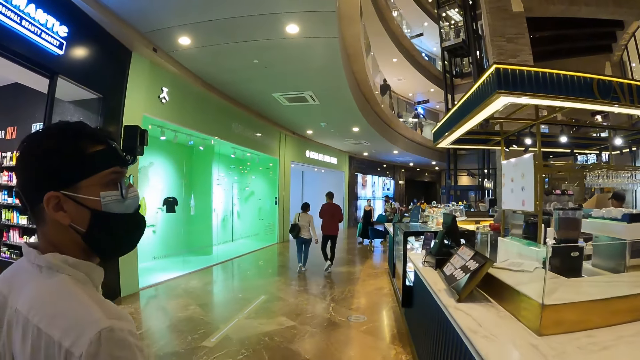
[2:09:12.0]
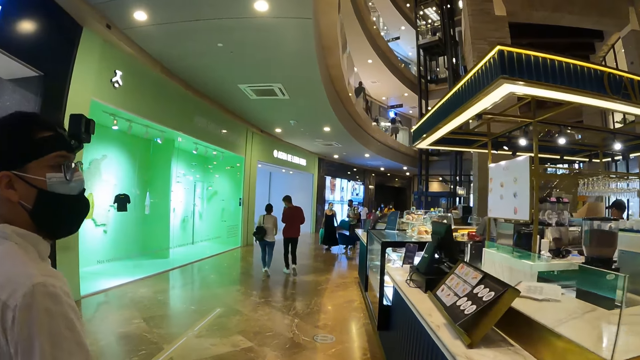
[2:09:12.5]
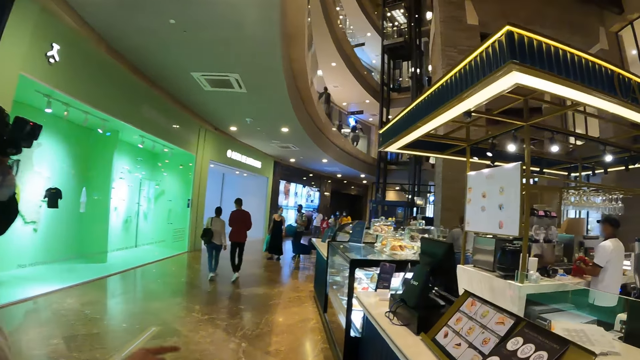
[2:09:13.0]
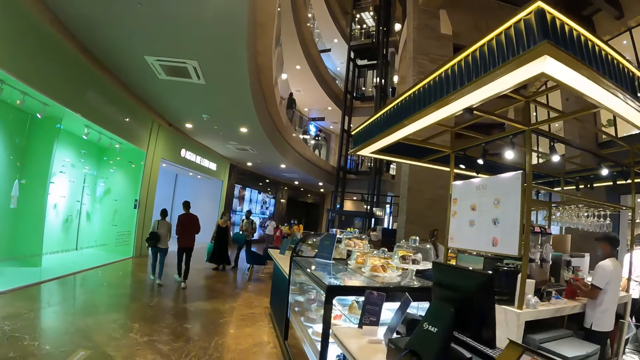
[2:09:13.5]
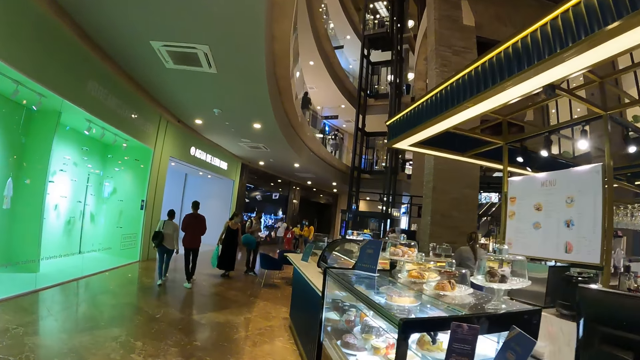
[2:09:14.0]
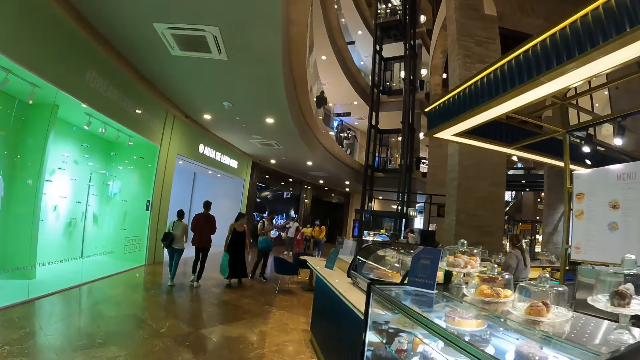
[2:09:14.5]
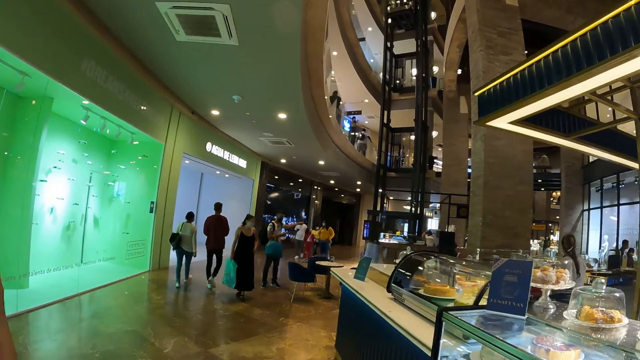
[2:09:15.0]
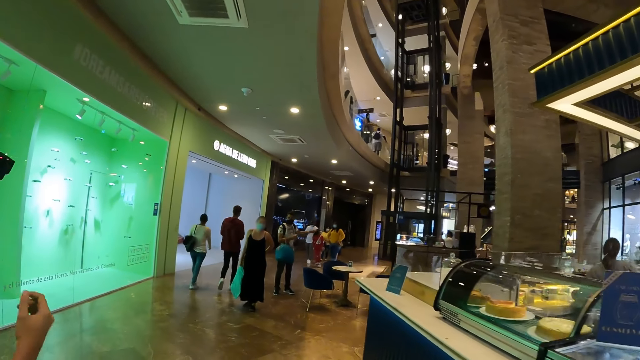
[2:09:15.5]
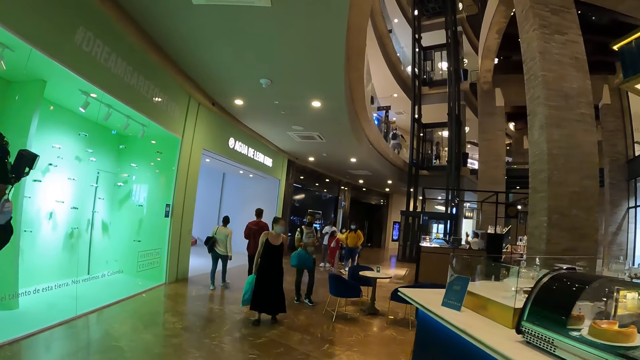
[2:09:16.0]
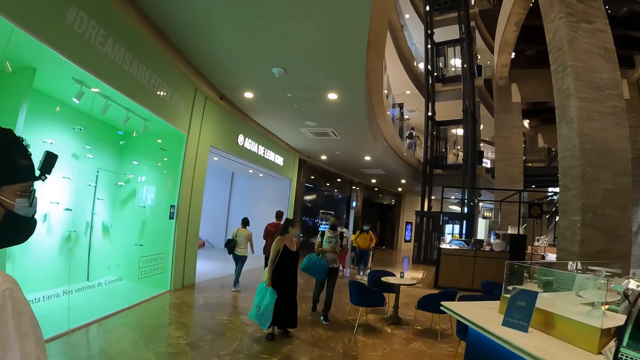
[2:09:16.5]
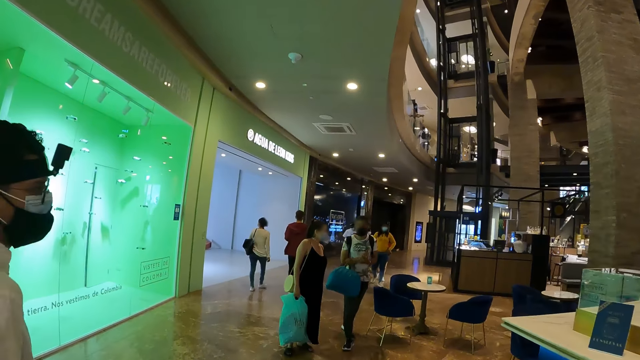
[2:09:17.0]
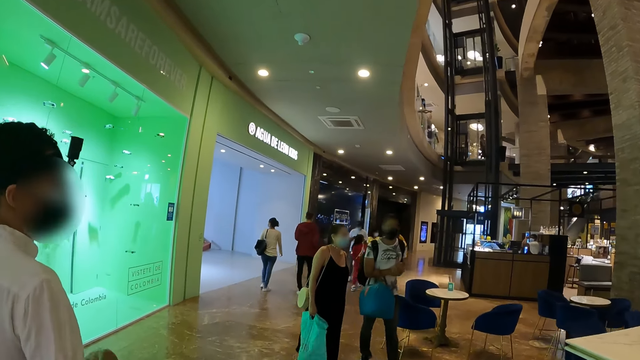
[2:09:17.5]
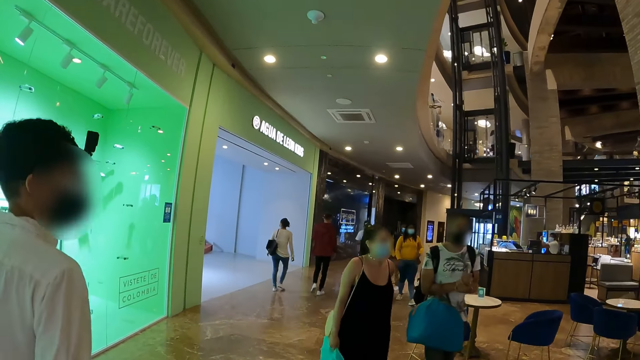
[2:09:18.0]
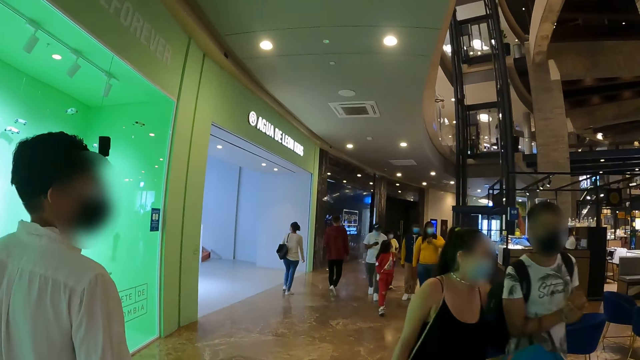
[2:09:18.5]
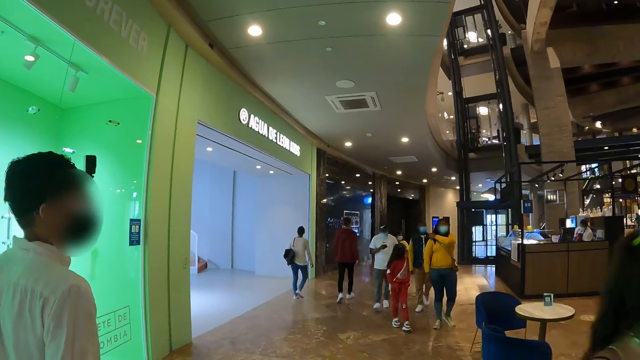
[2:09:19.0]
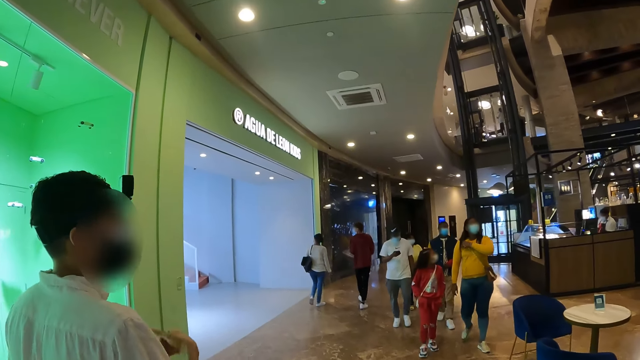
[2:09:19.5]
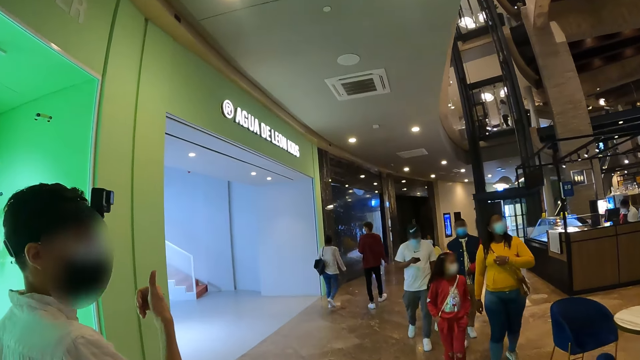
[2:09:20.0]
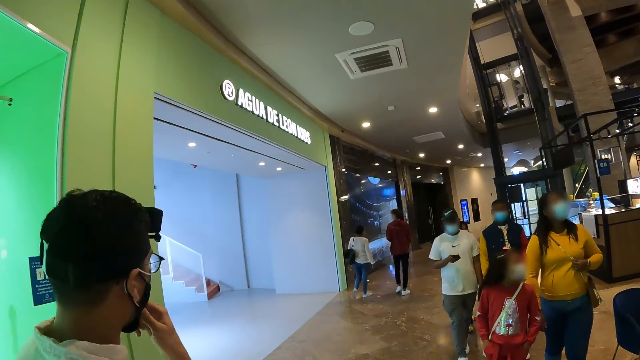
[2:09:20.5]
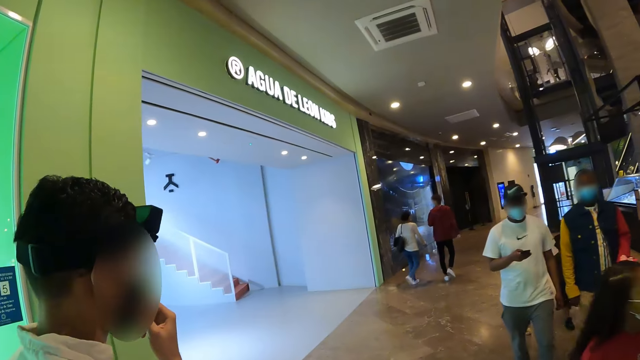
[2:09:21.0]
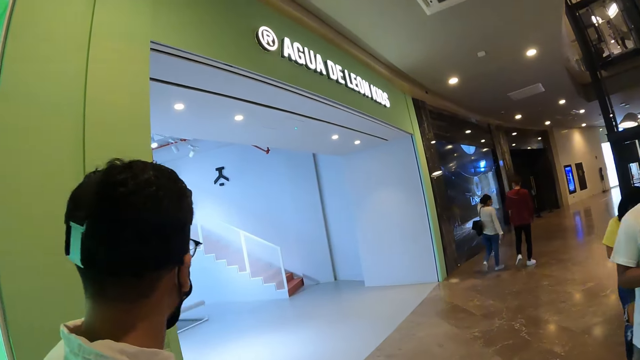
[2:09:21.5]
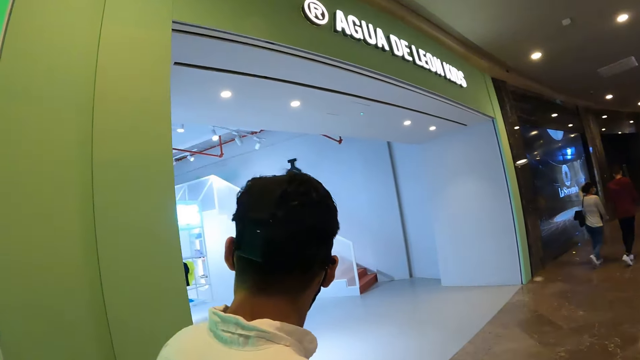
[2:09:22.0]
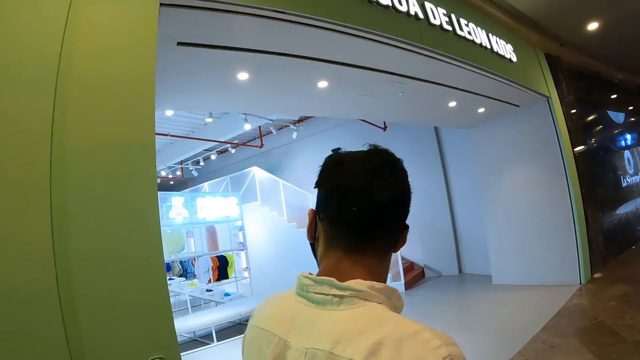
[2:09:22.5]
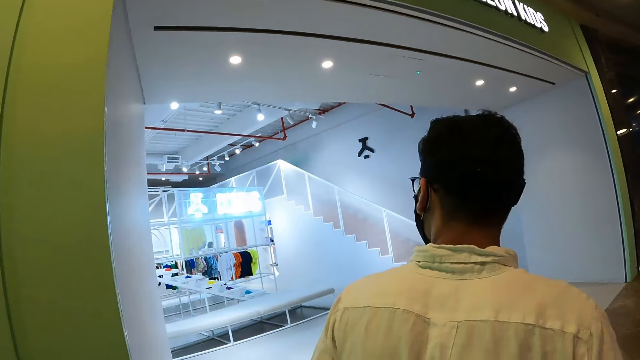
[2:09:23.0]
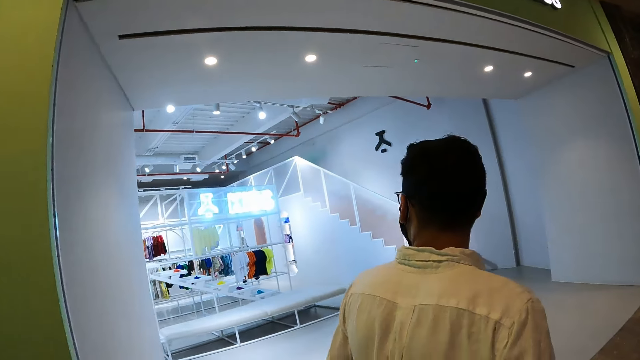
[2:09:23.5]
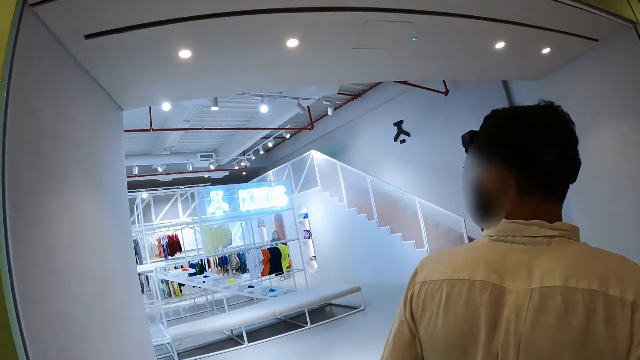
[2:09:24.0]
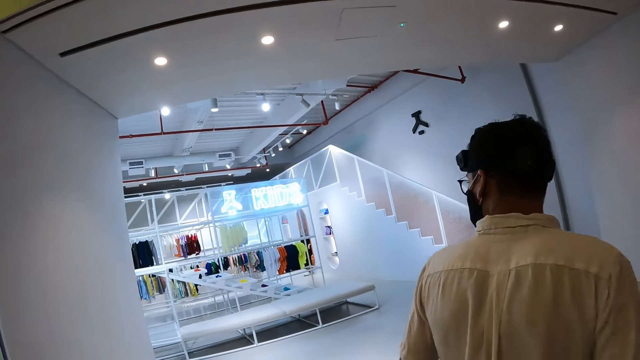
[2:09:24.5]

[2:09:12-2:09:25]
The camera wearer walks past a woman. They walk past another woman and a man. They walk past a group of people.

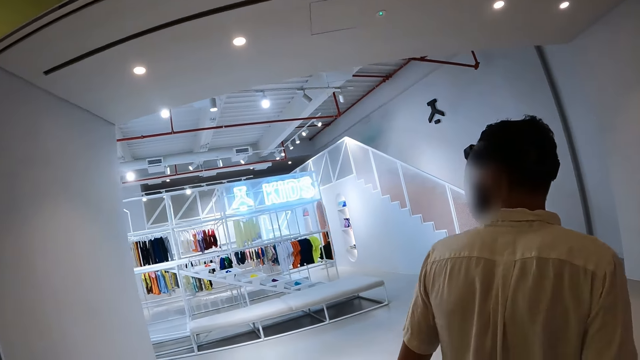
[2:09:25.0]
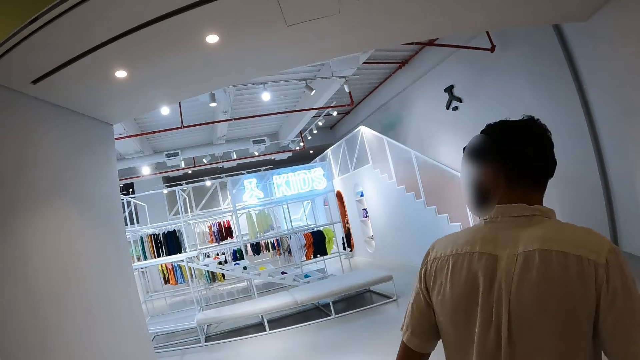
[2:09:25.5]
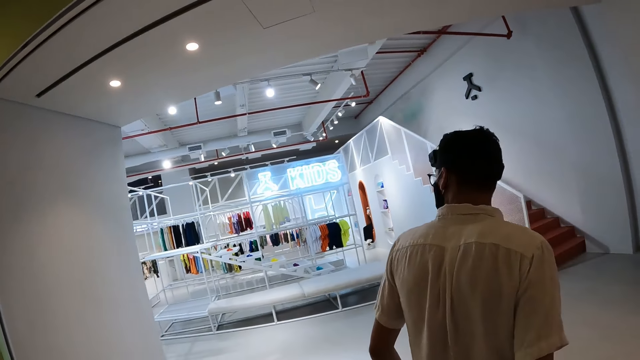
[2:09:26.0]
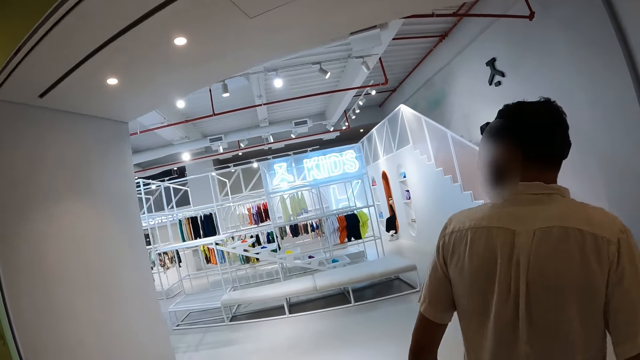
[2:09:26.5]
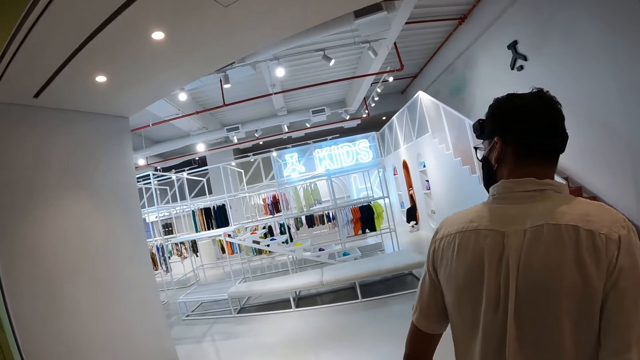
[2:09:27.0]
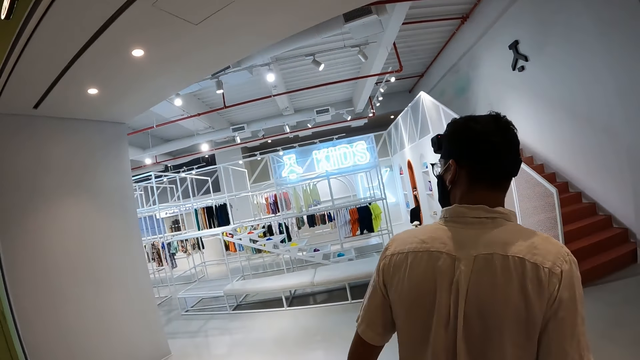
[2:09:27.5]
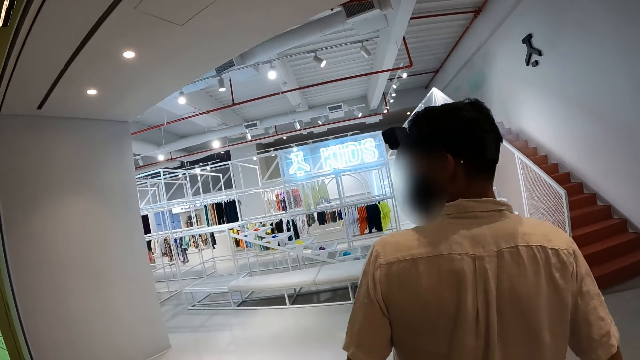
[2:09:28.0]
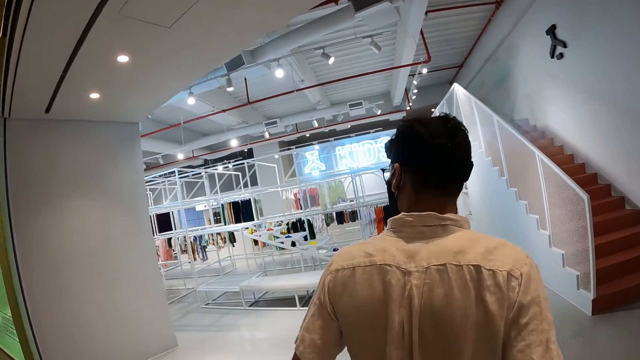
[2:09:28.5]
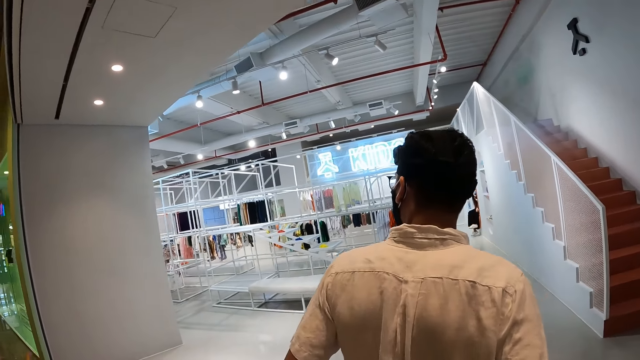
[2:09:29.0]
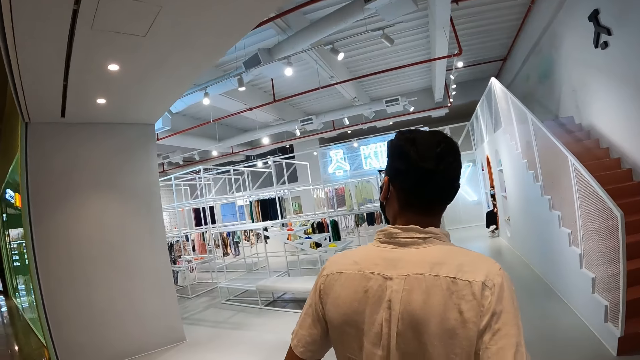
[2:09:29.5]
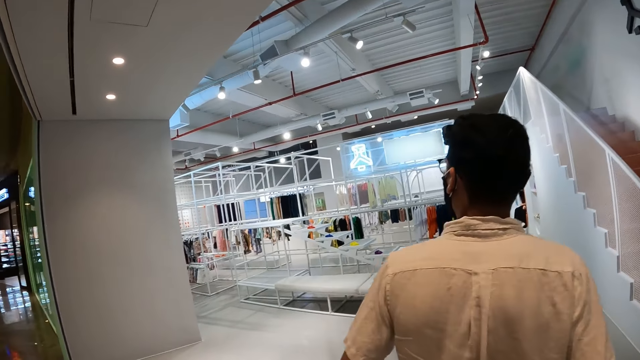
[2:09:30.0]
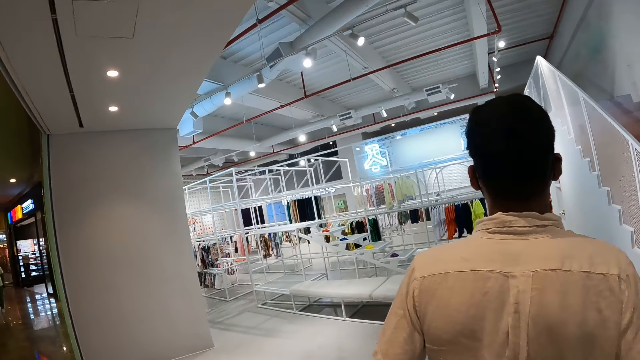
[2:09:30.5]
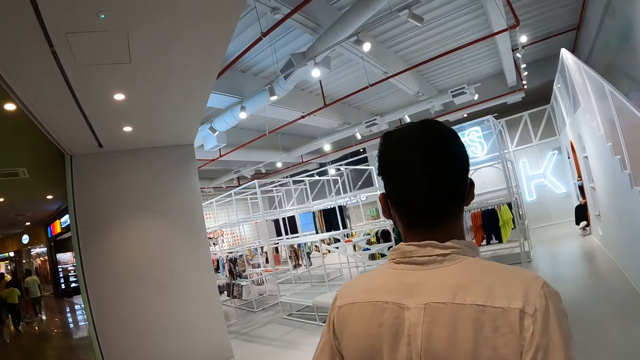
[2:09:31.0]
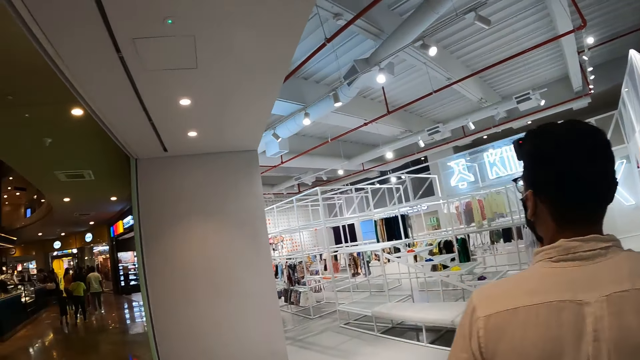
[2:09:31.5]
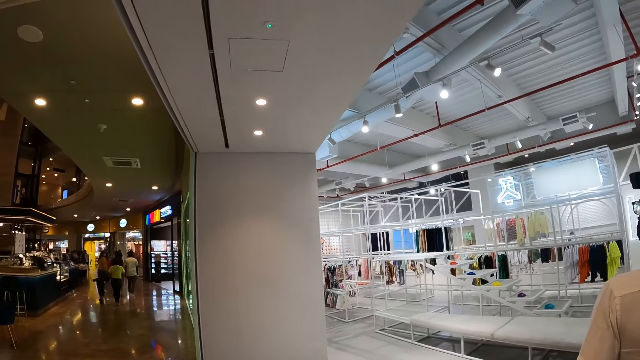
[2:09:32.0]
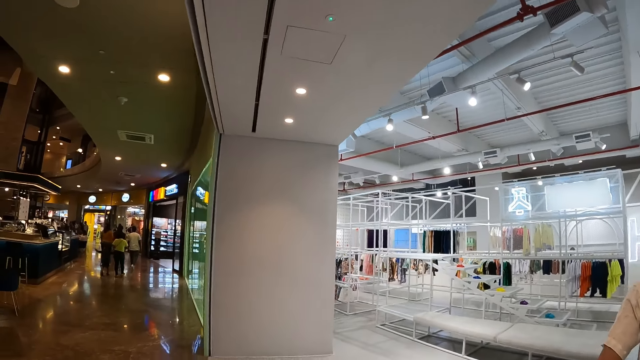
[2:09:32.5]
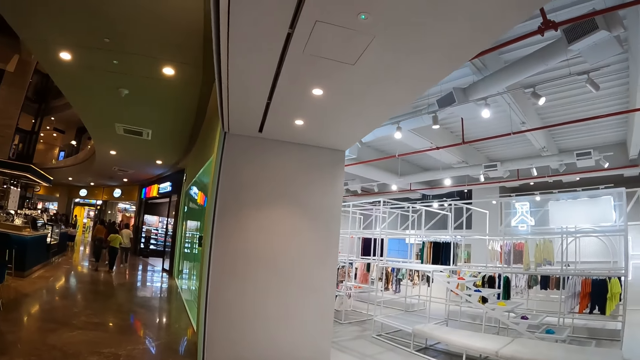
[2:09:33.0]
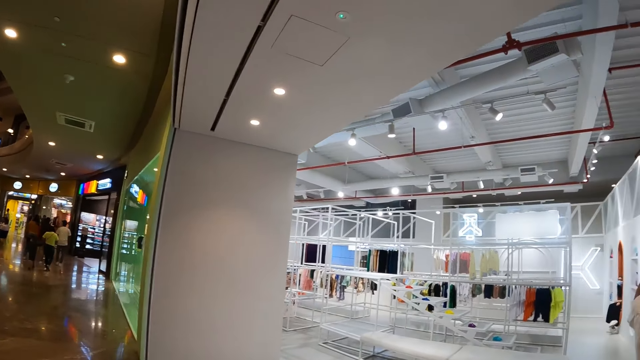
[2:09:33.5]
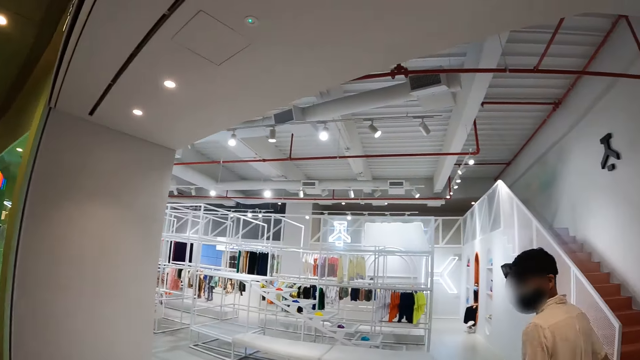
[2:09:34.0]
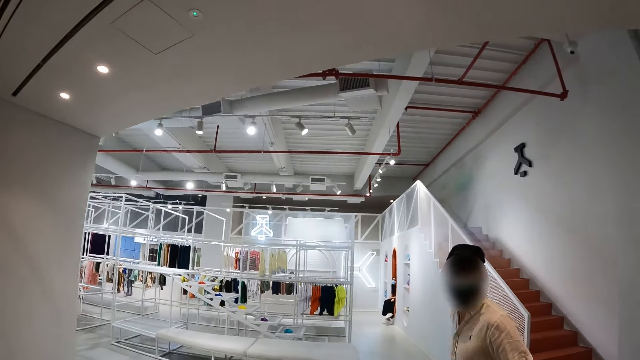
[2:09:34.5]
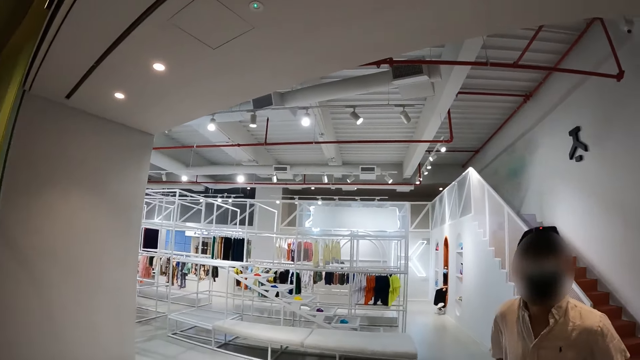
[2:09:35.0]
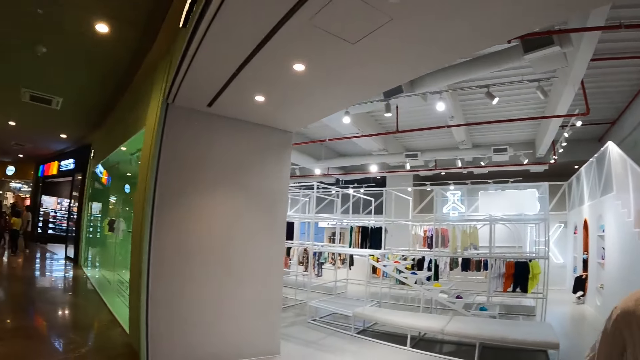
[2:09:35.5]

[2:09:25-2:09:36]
The camera wearer stands at a store. They look around.
